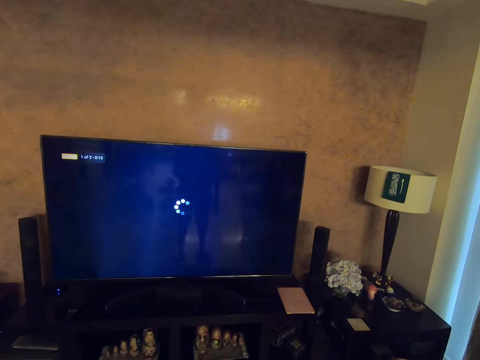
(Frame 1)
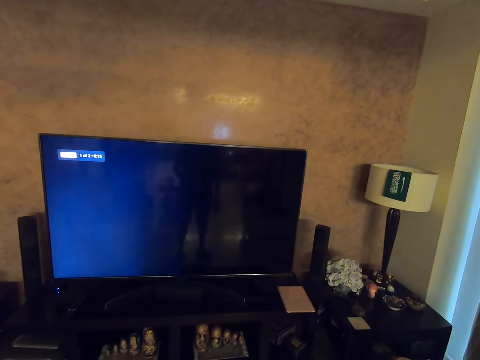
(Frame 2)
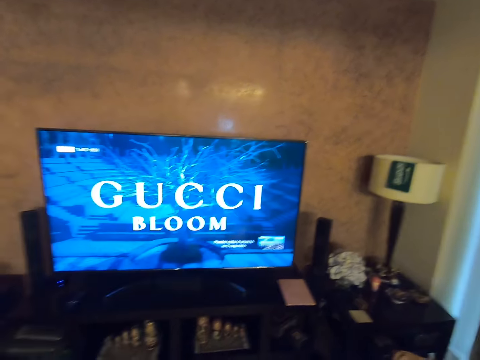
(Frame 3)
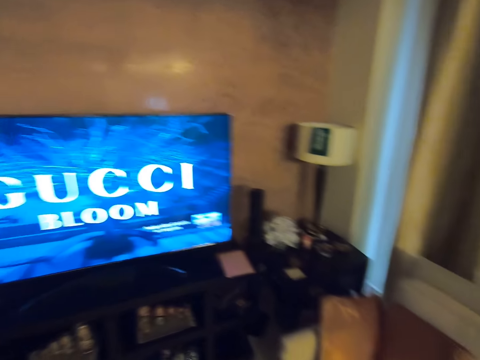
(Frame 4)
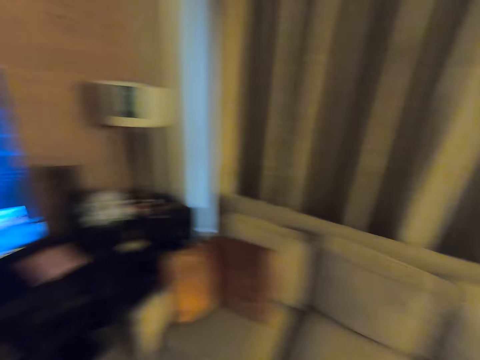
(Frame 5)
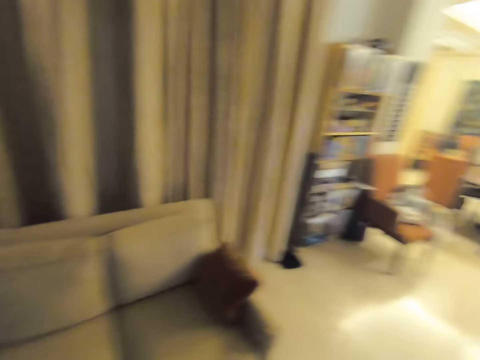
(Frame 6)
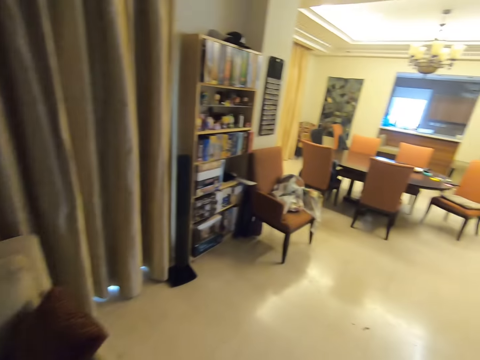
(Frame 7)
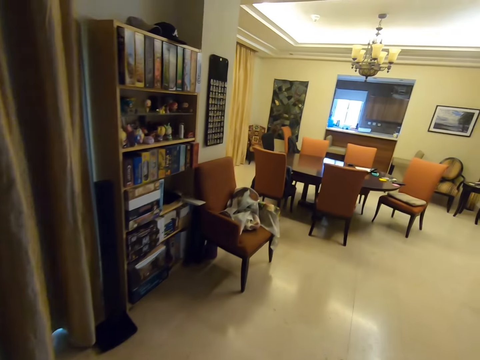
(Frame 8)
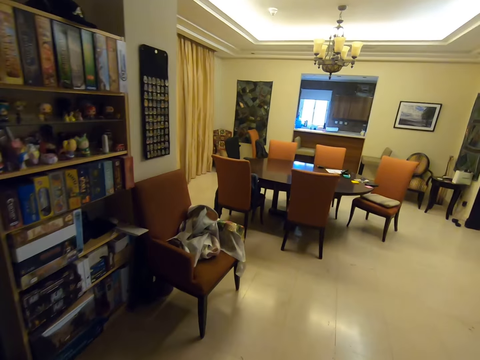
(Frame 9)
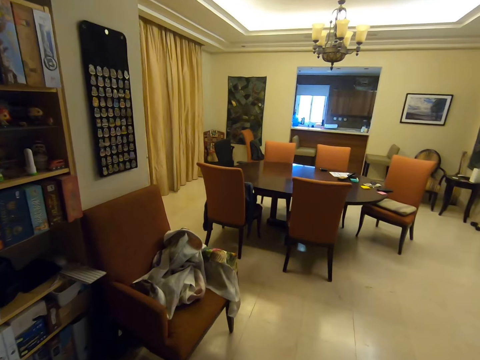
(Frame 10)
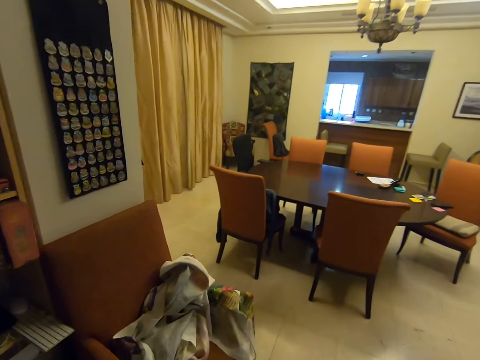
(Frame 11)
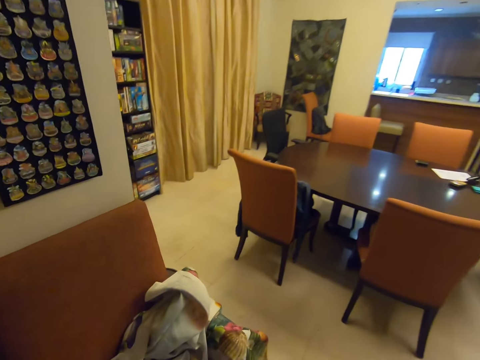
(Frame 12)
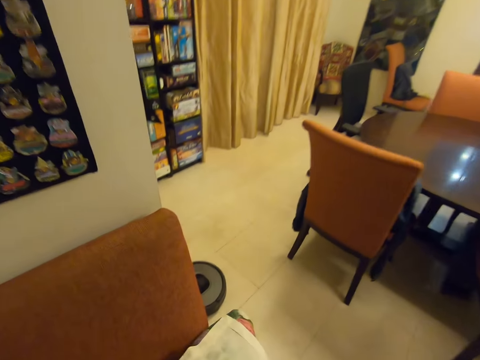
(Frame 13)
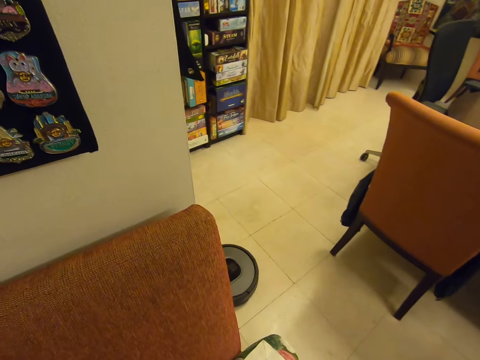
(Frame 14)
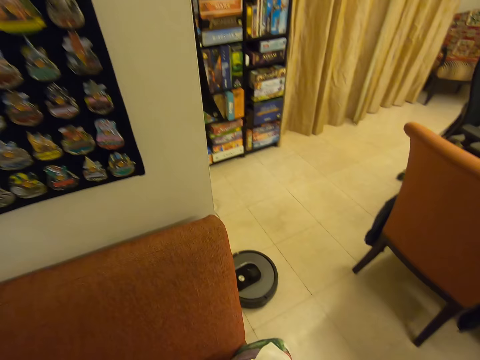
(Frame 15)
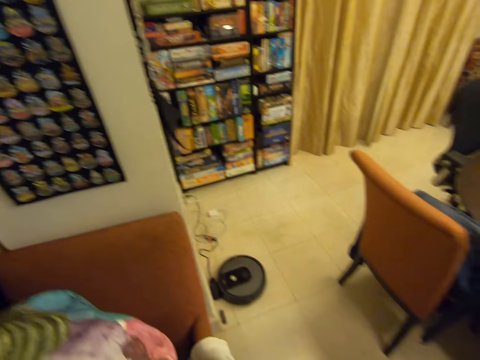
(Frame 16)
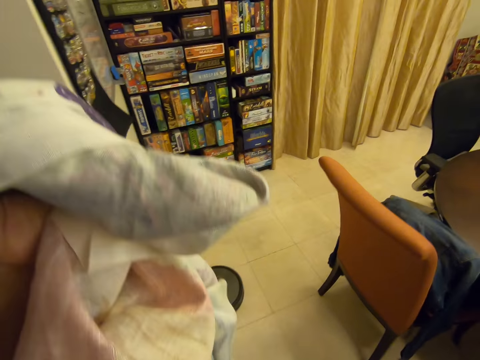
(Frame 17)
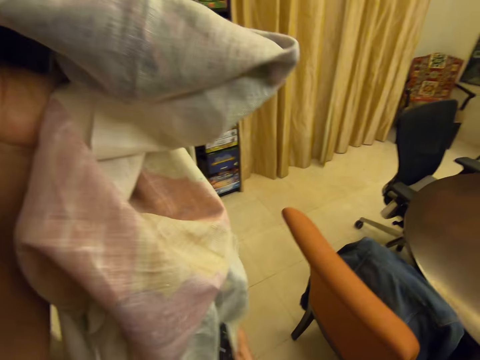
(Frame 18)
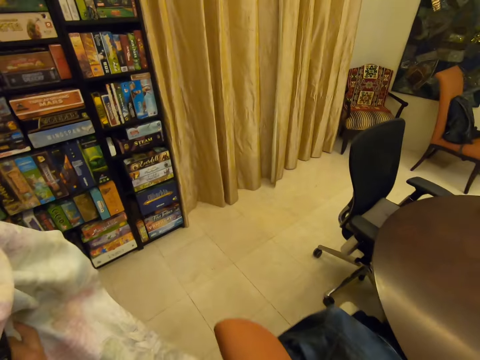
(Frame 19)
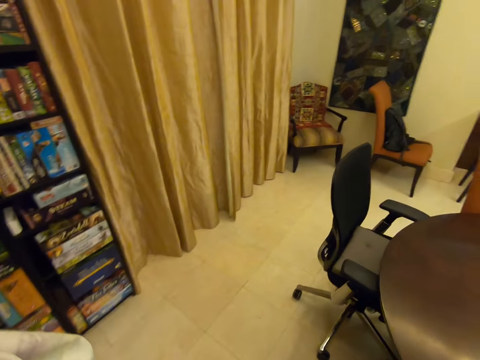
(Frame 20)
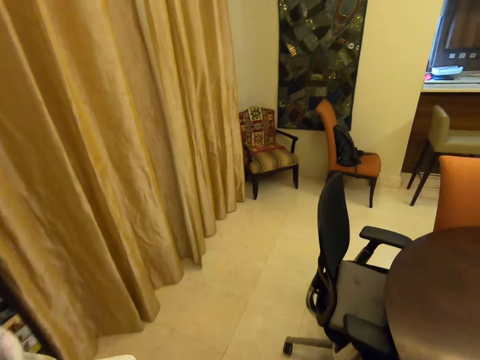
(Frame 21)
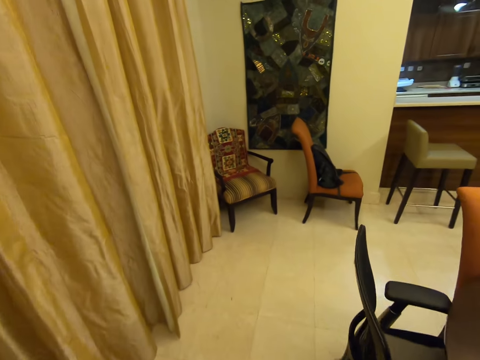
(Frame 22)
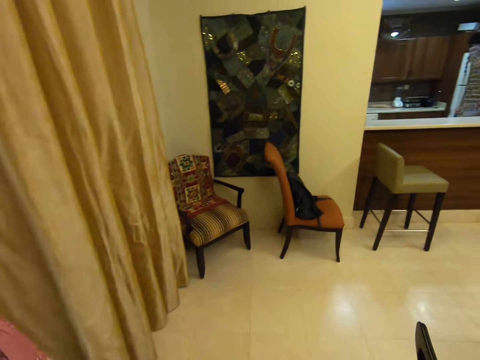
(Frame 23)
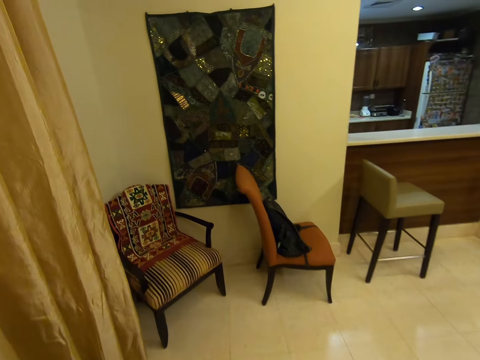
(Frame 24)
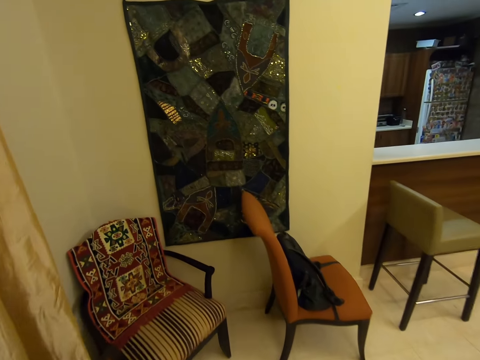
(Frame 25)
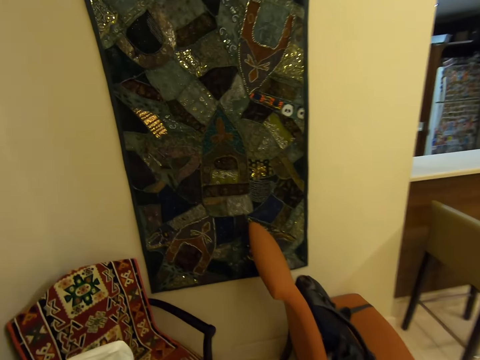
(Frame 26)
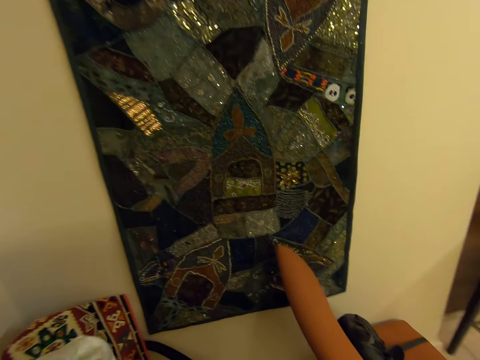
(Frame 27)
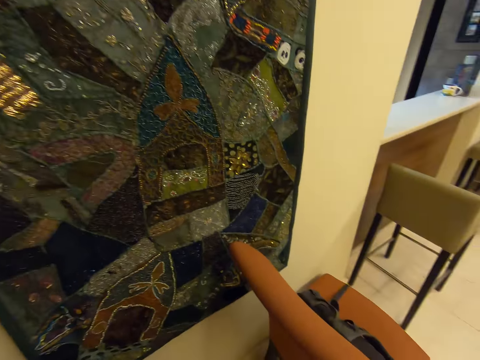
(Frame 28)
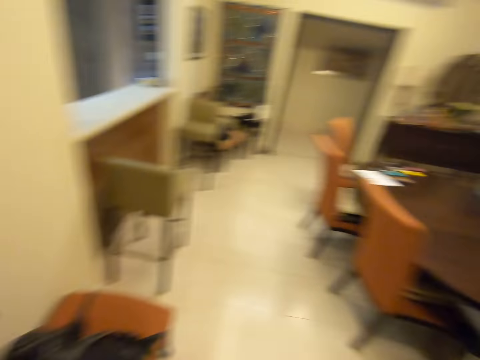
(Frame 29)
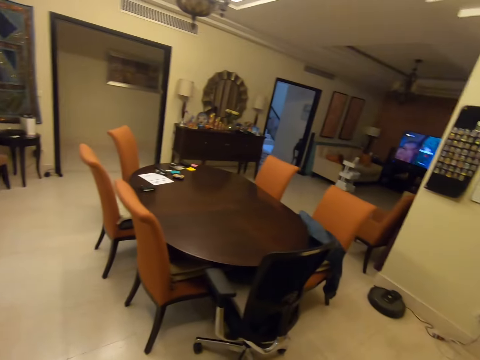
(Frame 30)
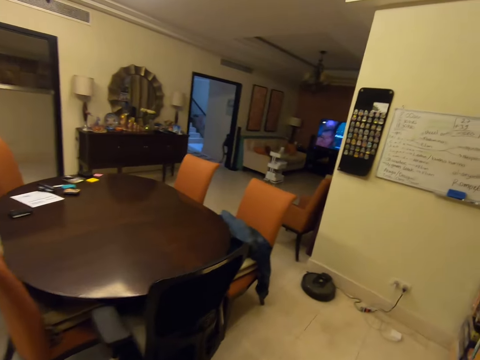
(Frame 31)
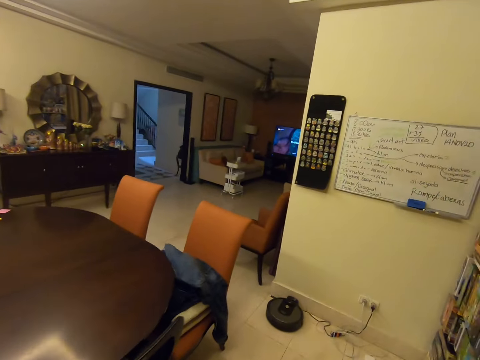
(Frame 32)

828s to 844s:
The camera wearer walks away. They pick up a sheet of cloth from a chair. They walk away and drop the cloth on another chair.

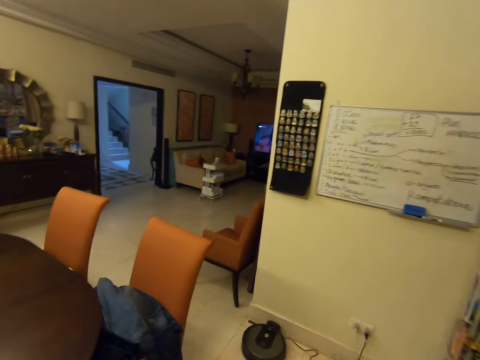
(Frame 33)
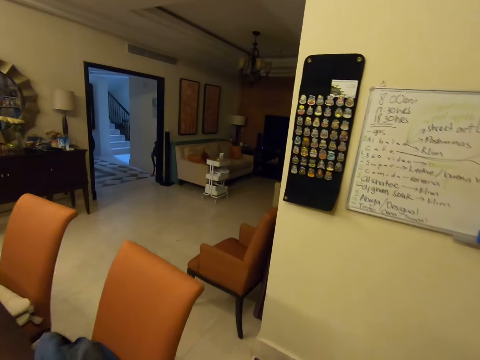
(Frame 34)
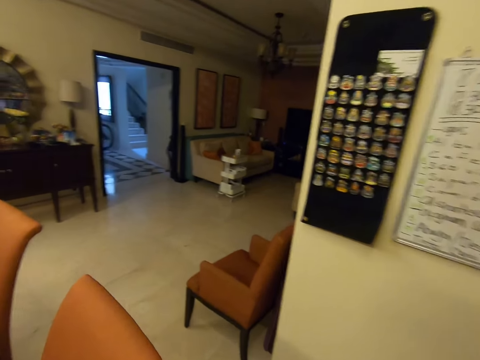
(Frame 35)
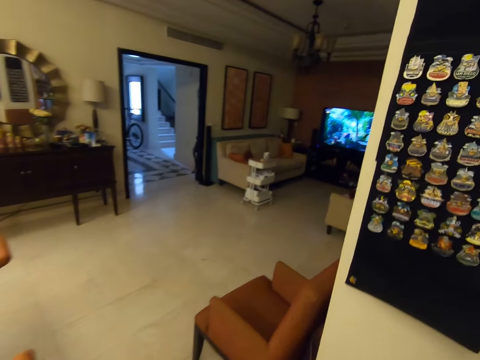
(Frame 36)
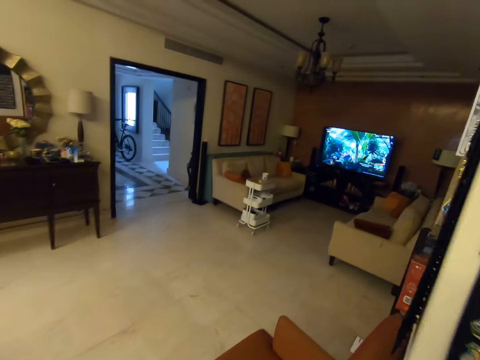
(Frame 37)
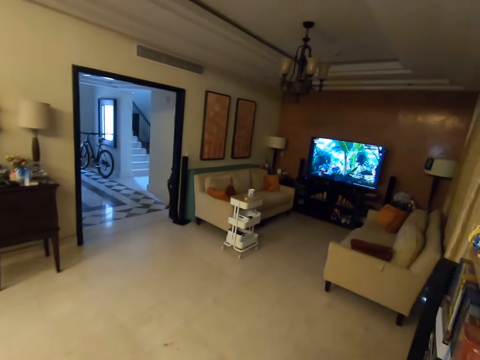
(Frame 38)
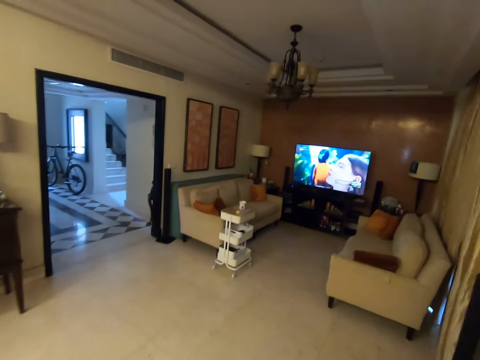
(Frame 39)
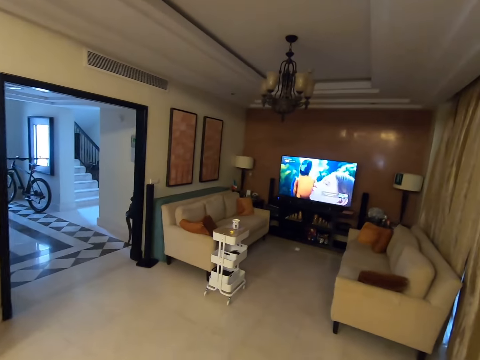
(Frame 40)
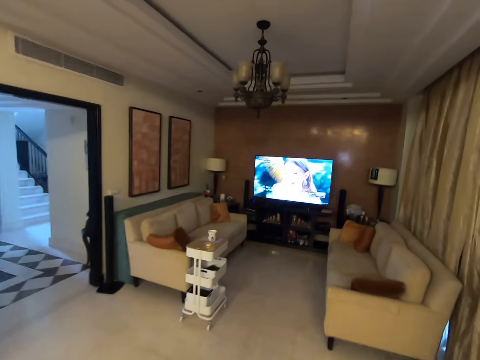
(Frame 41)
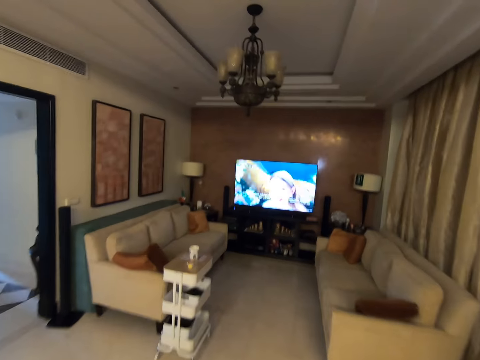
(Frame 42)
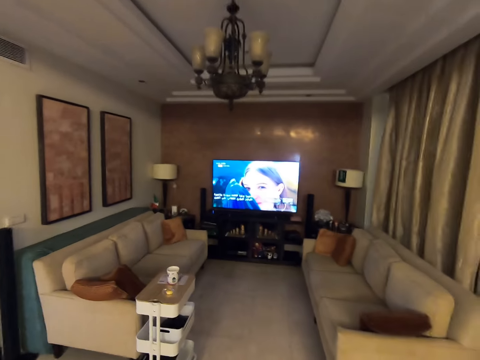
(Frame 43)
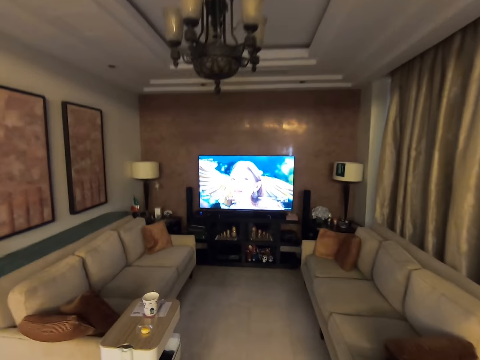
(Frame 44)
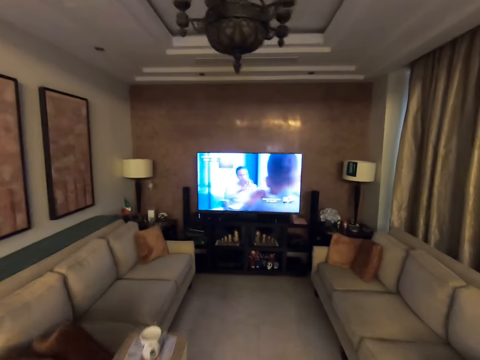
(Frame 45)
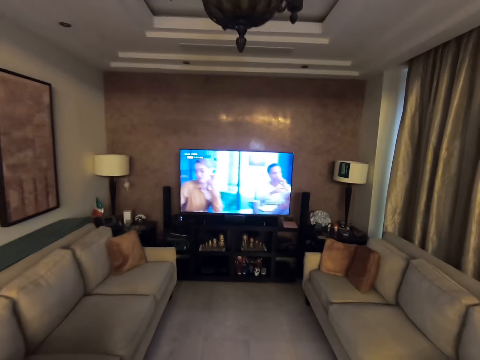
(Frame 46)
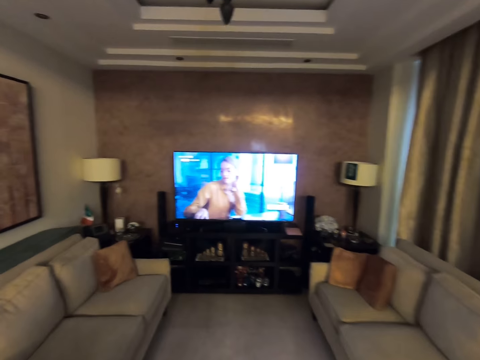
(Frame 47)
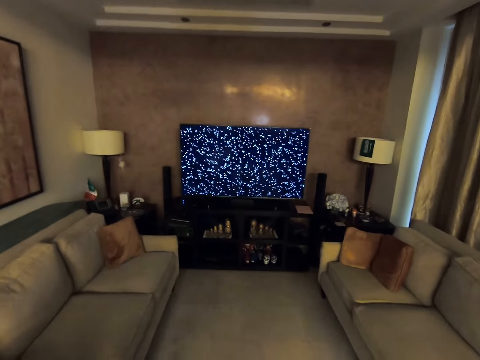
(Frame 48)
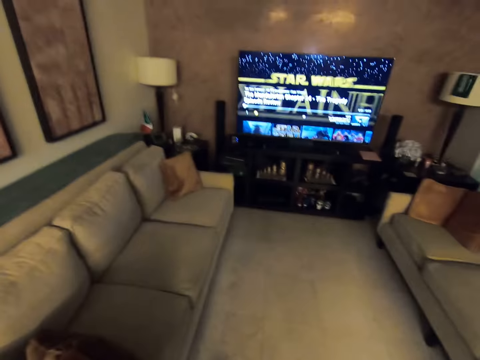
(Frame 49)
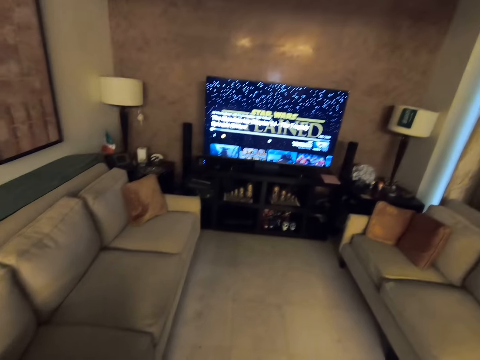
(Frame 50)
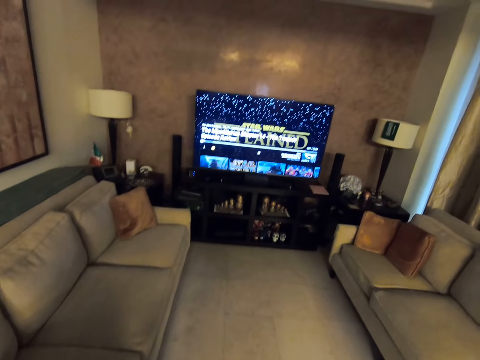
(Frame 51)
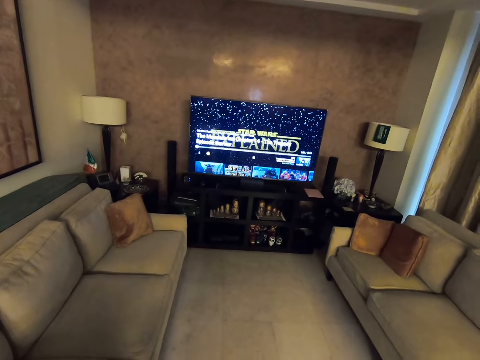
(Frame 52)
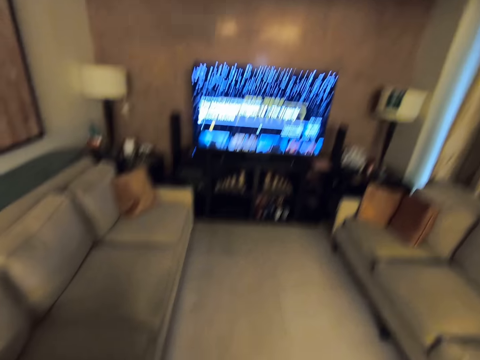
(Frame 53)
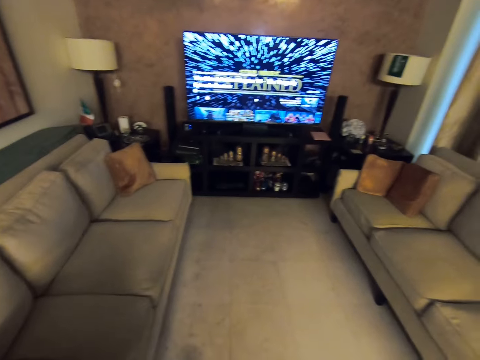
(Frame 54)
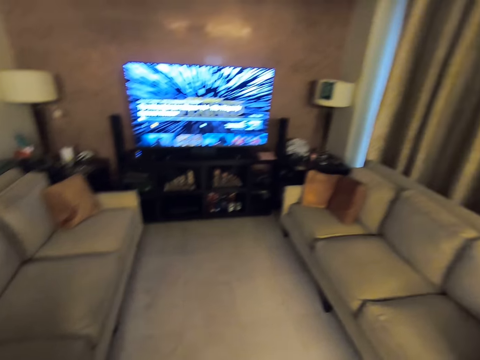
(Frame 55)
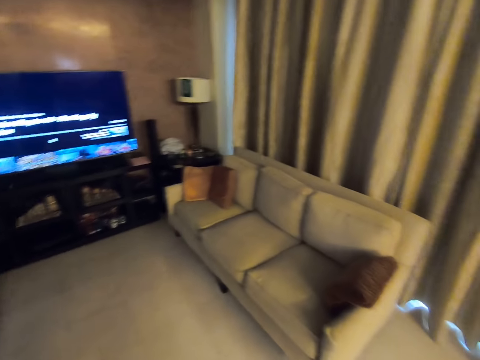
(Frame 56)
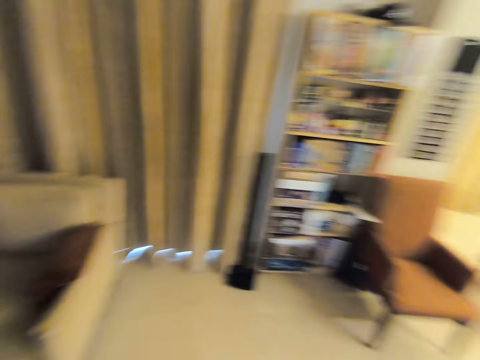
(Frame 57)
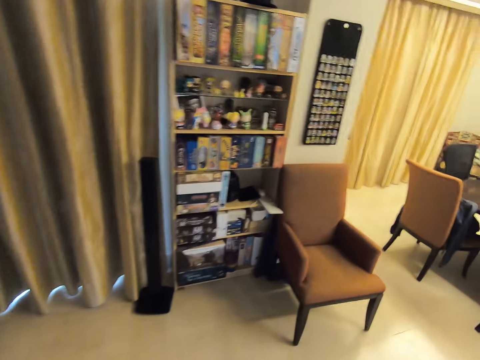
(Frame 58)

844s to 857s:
The camera wearer heads to the living room.
